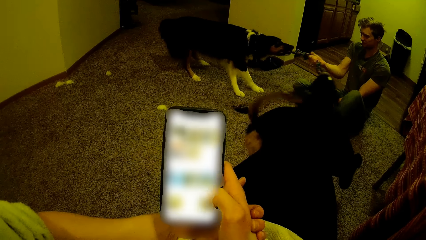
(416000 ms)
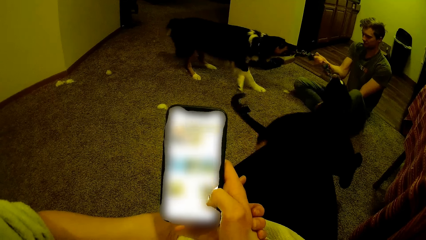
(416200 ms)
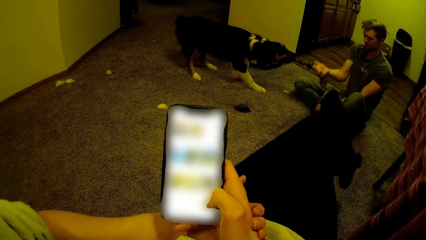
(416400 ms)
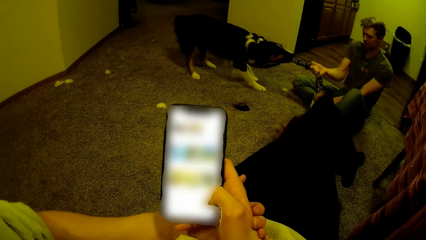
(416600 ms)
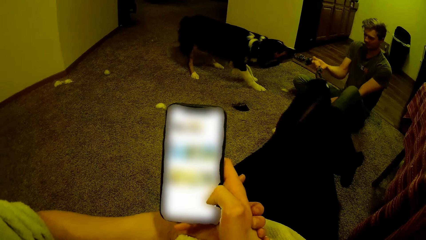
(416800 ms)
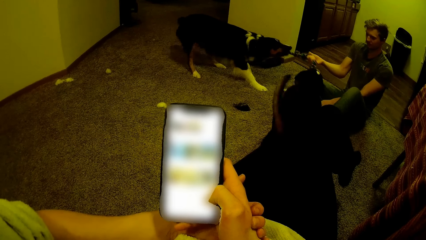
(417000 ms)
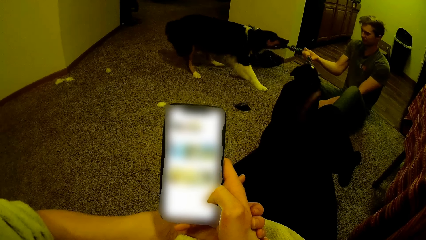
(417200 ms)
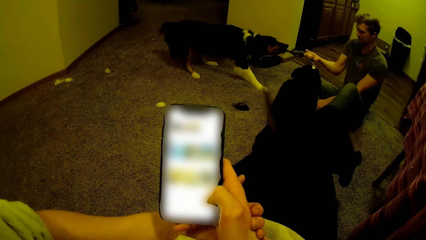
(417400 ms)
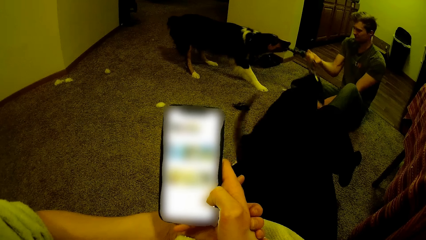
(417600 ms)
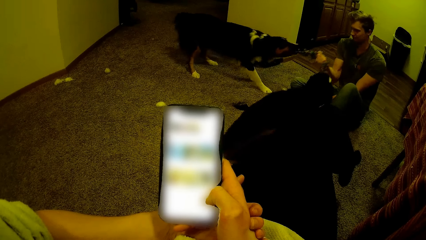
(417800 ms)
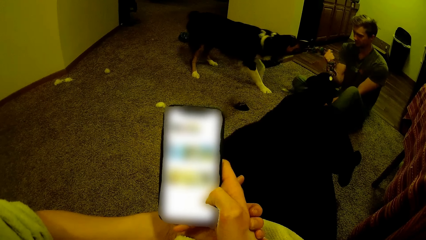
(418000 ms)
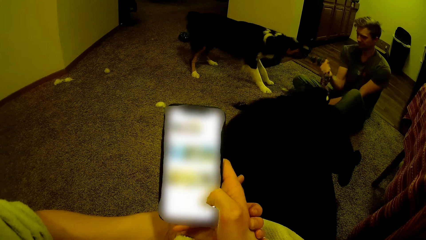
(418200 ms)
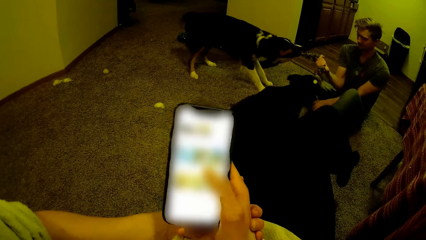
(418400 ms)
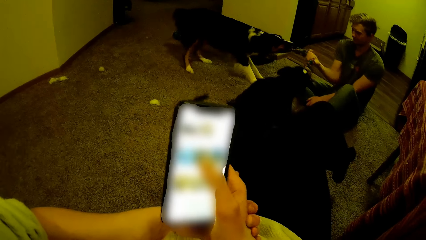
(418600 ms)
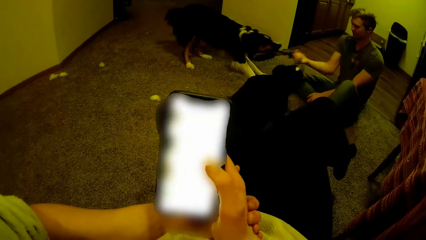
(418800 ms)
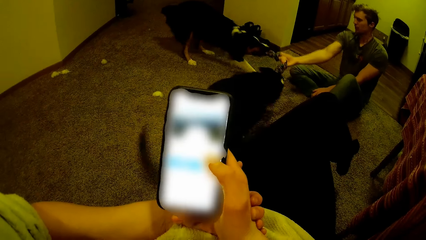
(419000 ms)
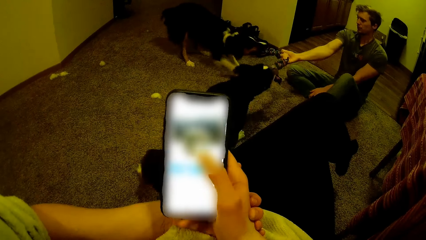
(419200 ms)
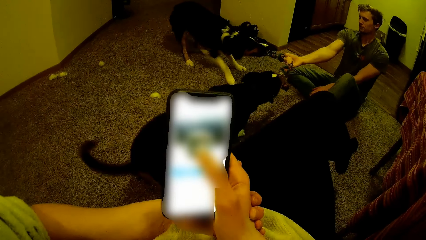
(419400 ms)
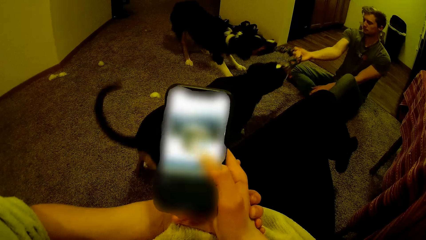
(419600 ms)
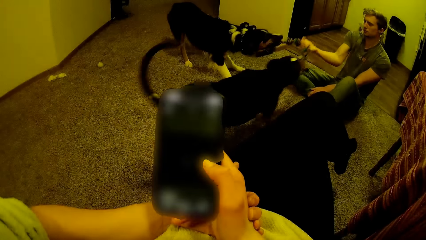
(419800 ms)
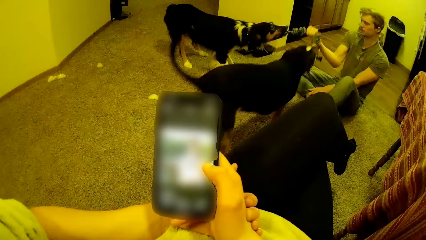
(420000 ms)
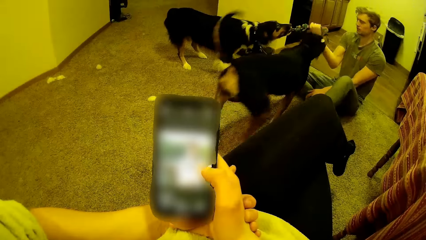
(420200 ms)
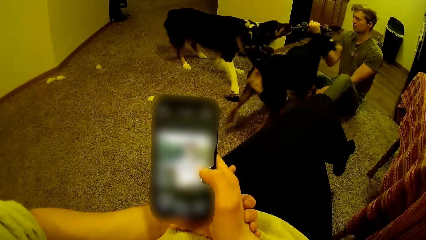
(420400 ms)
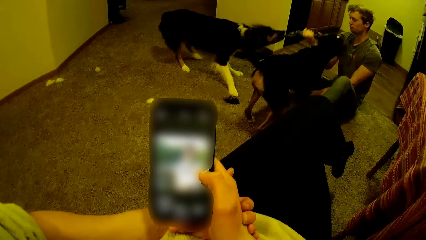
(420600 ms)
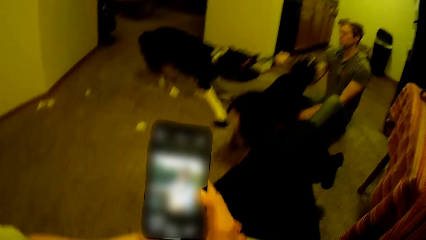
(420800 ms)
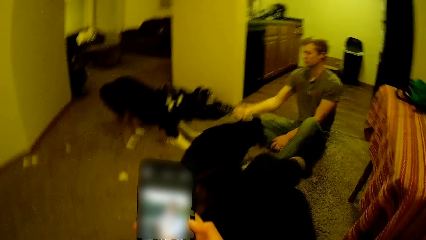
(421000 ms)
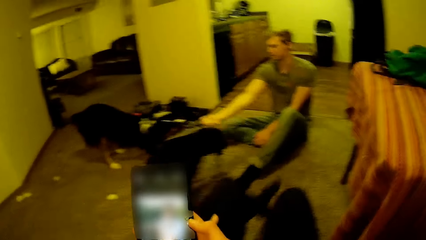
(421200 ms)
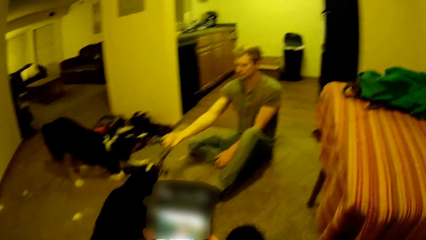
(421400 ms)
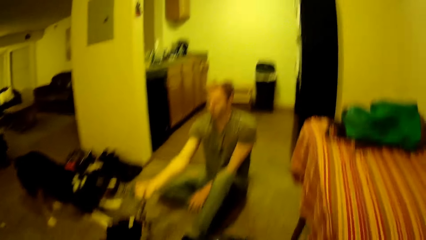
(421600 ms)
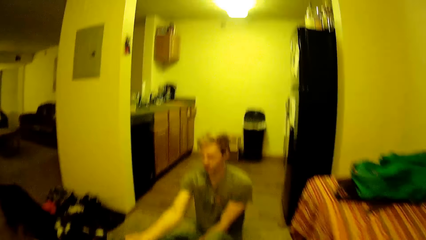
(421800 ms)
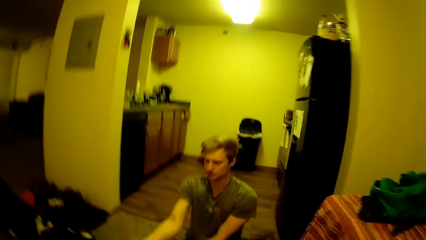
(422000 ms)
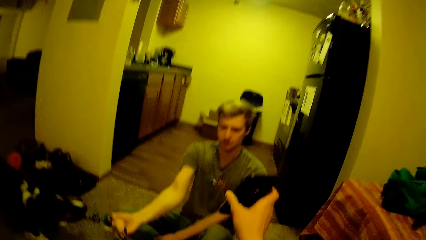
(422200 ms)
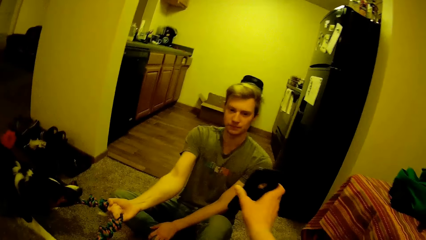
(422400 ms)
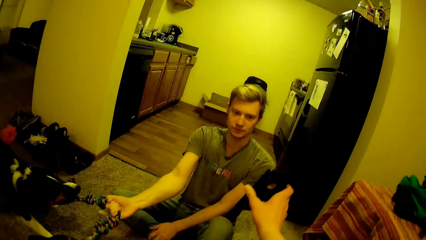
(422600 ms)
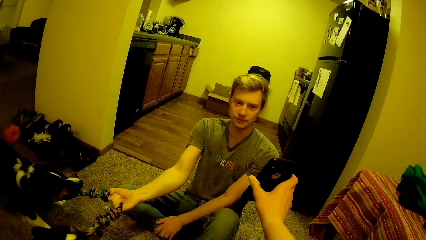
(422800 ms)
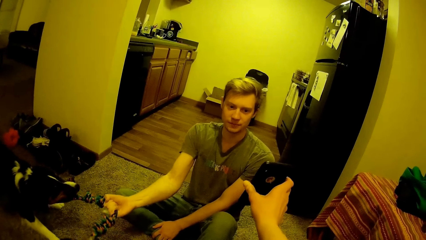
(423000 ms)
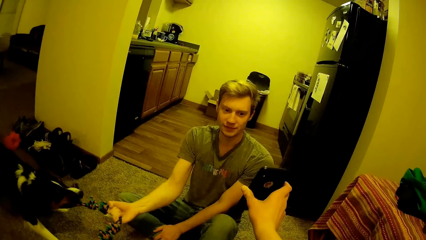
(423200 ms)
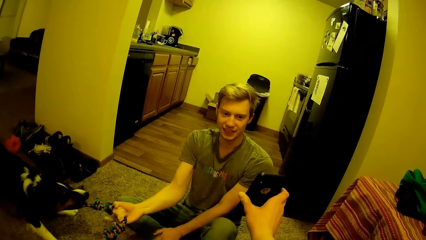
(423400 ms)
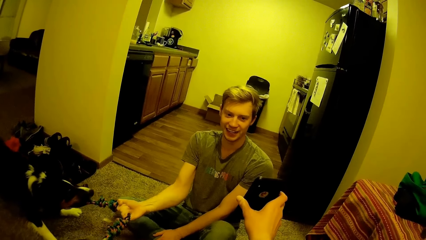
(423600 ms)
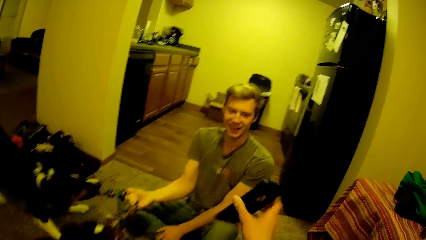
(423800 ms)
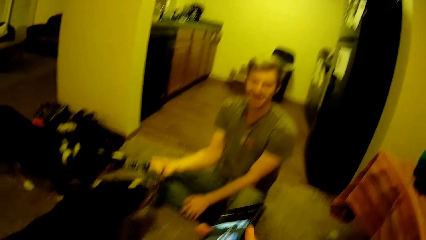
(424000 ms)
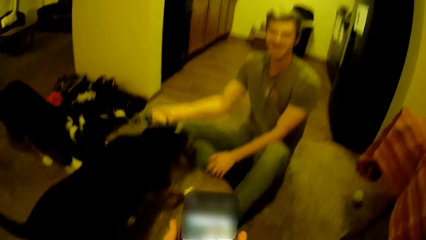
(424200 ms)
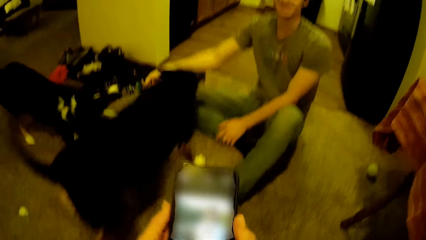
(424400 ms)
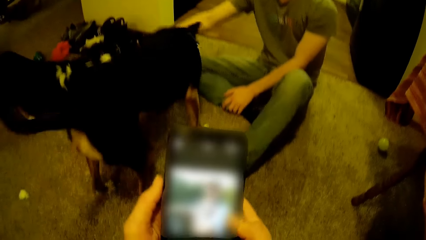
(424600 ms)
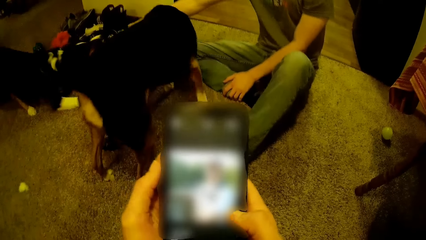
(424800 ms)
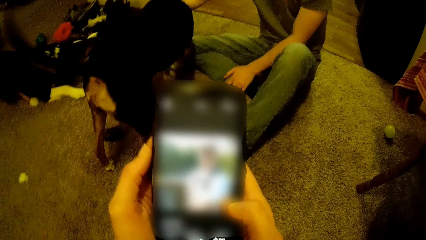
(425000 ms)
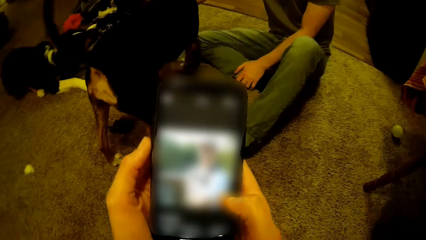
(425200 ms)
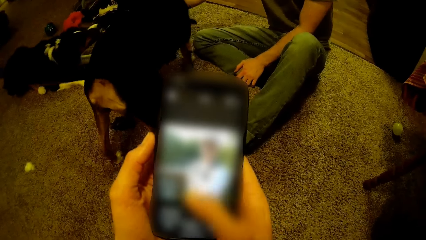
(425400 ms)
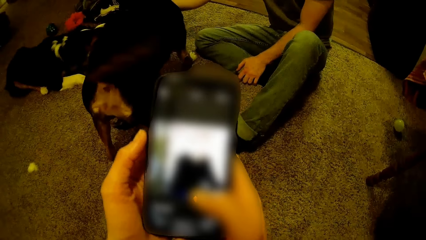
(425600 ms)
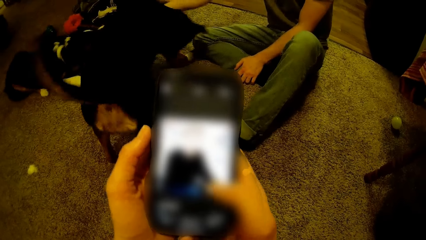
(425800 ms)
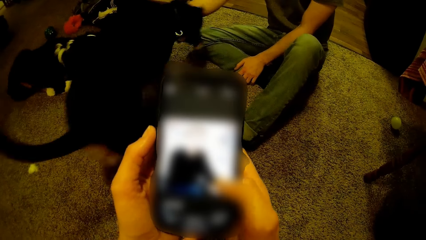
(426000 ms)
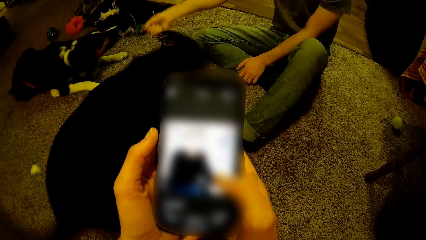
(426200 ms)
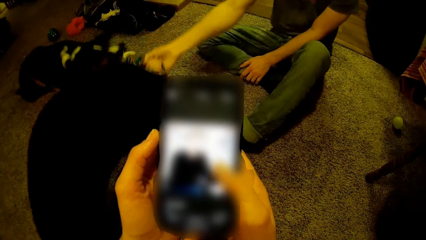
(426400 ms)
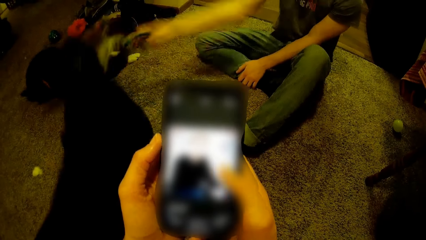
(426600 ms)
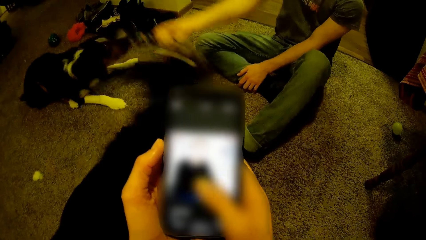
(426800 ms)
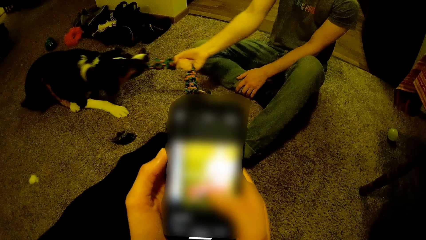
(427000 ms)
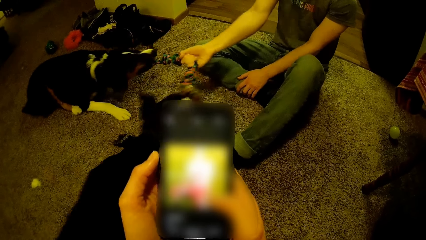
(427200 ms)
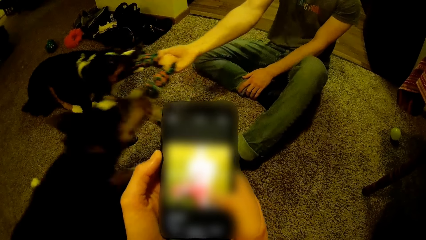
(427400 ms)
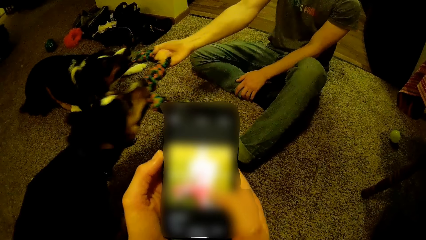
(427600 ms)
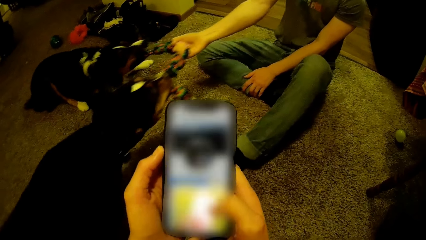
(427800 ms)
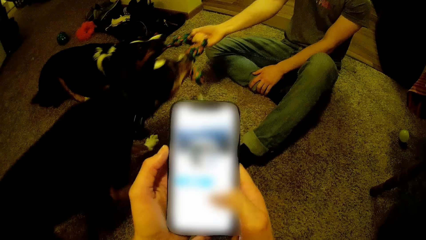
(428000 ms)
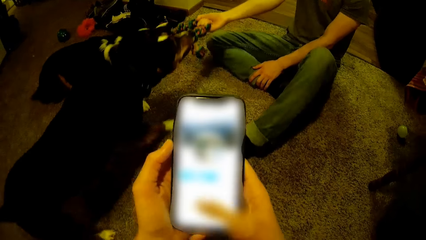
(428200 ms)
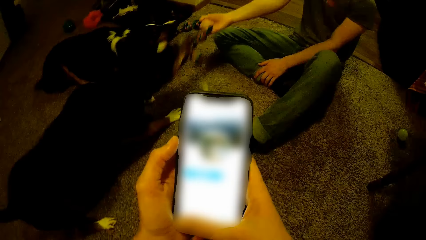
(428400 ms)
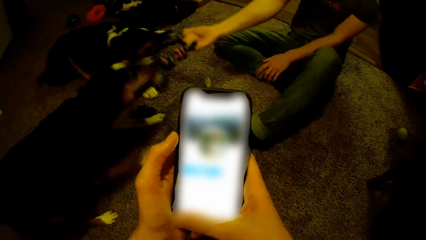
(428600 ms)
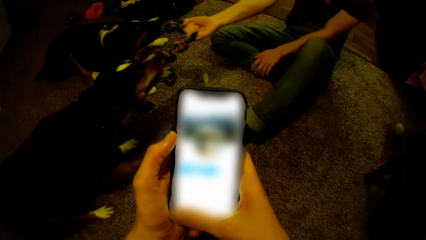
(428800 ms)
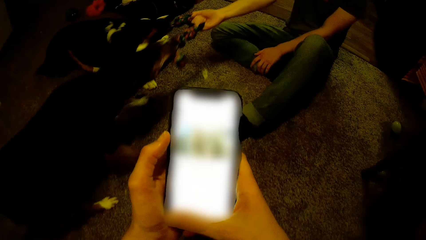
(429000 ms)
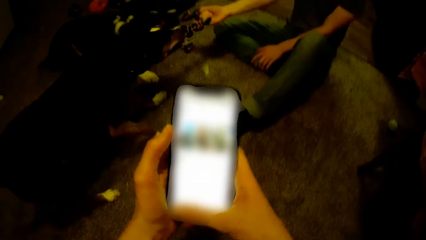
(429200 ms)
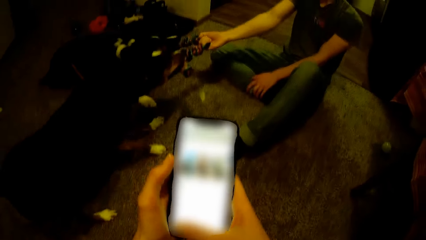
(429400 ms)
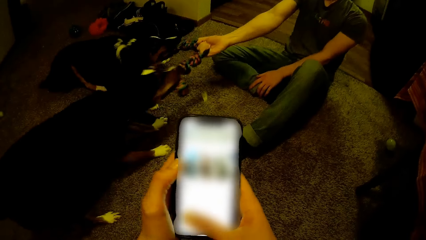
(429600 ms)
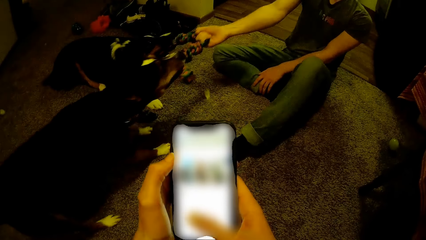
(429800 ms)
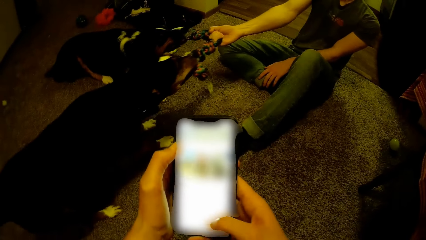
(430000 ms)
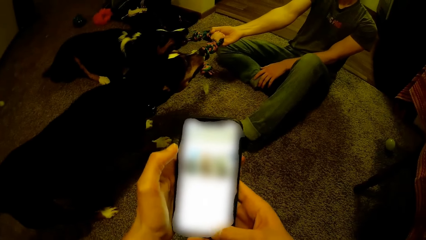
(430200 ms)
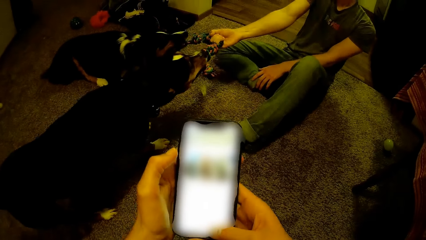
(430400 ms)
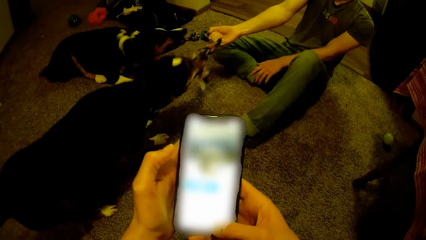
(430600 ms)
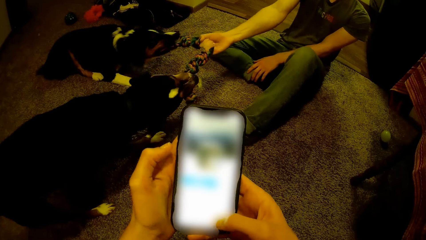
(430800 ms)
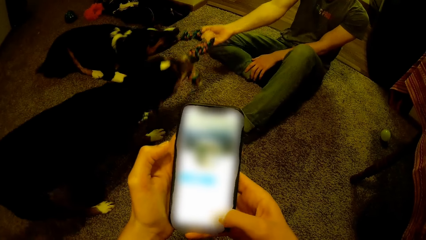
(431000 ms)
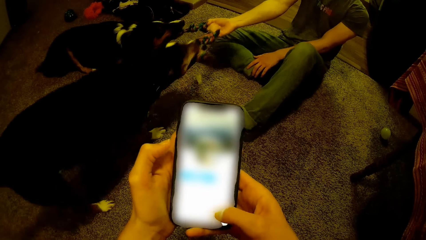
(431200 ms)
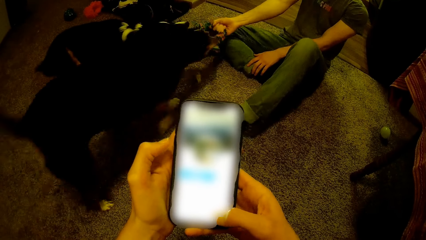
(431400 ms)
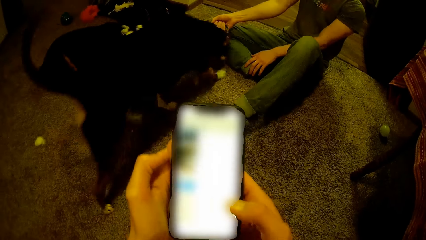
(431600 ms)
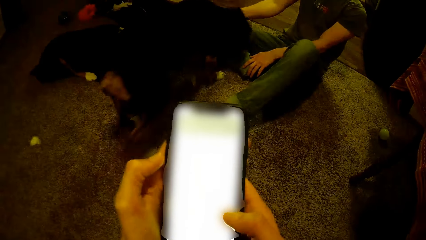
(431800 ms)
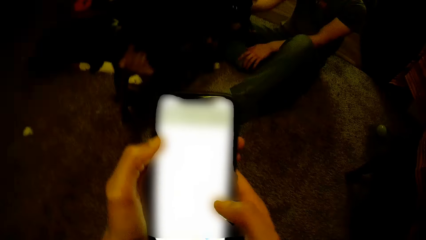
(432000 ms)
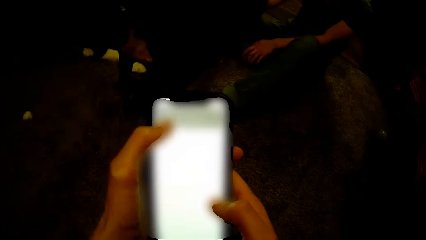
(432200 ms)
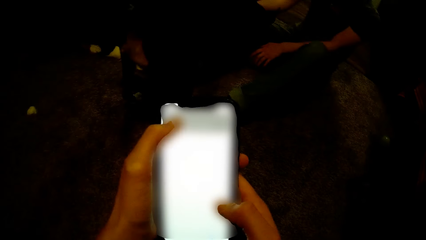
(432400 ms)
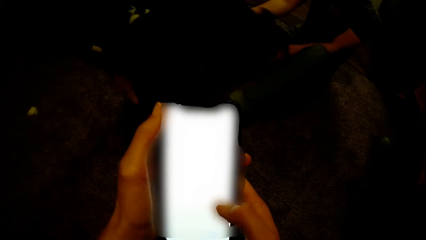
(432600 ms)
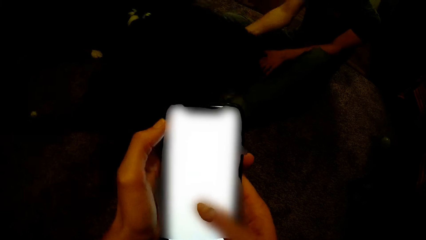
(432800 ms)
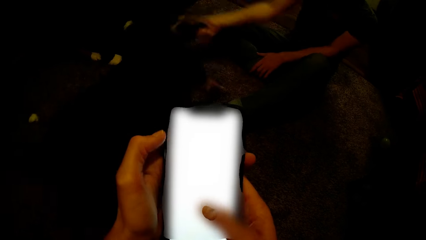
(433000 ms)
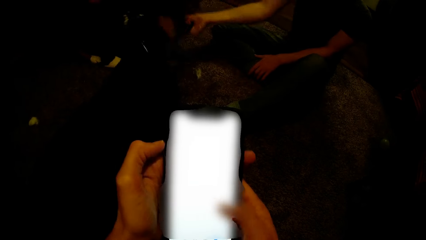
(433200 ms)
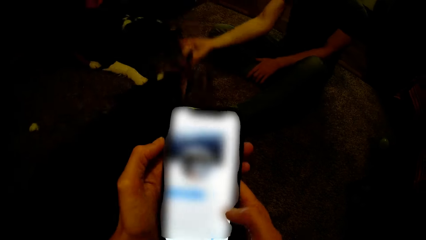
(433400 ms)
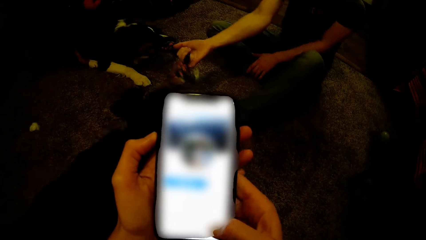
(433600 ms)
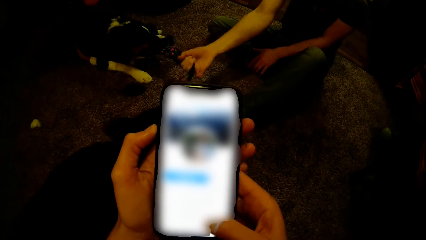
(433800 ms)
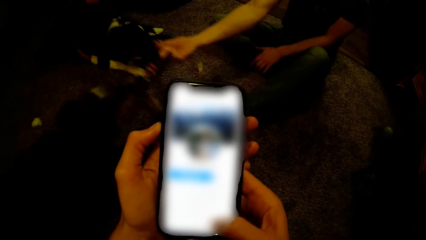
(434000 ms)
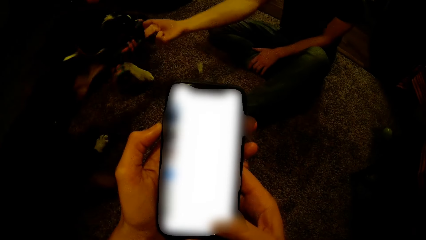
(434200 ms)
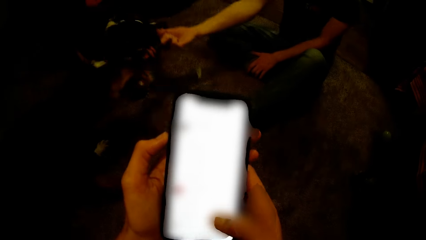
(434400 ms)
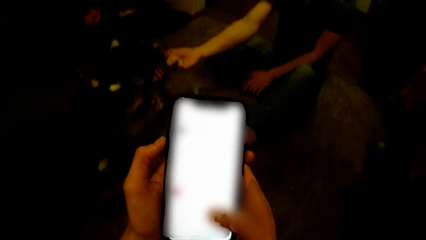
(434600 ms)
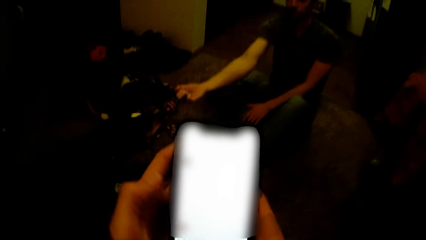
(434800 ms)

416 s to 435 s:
The camera wearer shows her phone to a man. She goes through her phone.
